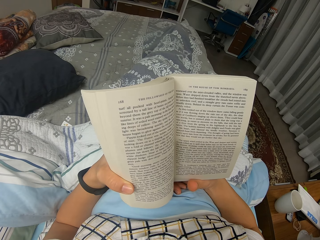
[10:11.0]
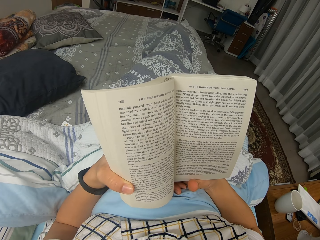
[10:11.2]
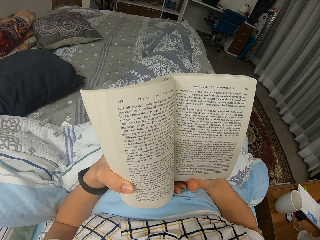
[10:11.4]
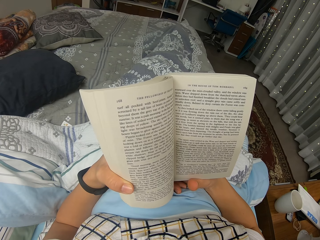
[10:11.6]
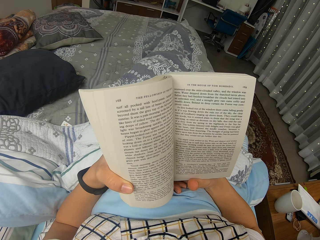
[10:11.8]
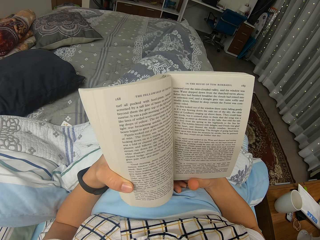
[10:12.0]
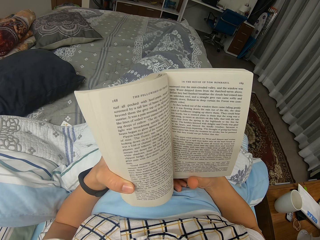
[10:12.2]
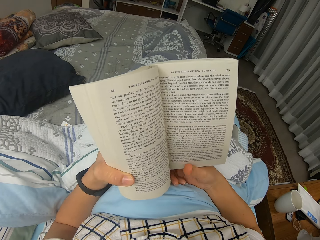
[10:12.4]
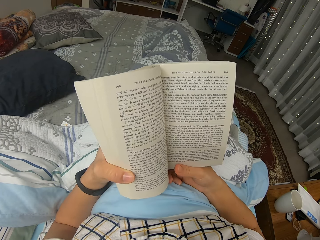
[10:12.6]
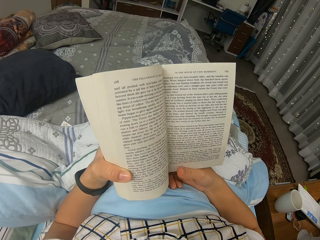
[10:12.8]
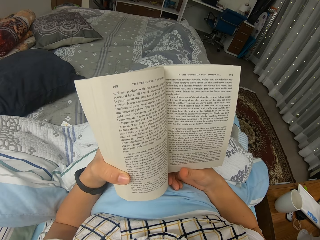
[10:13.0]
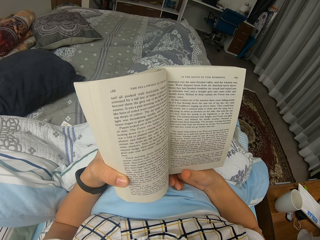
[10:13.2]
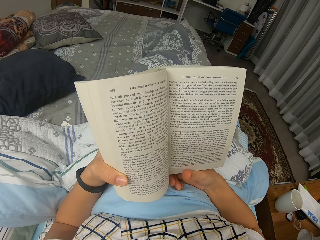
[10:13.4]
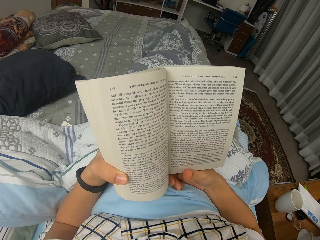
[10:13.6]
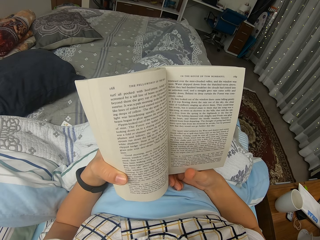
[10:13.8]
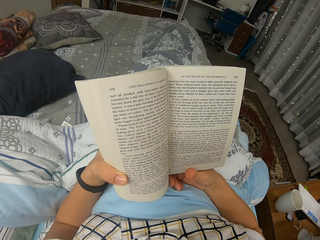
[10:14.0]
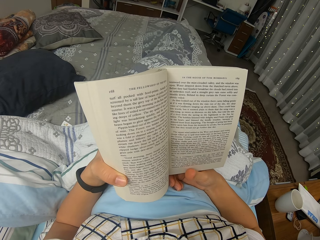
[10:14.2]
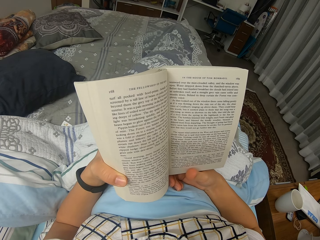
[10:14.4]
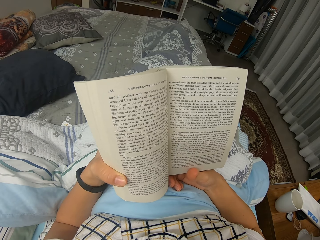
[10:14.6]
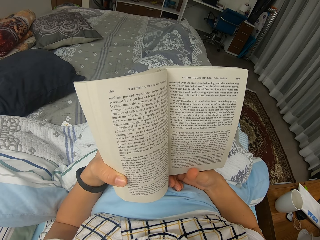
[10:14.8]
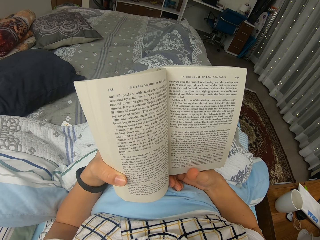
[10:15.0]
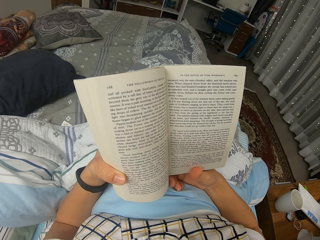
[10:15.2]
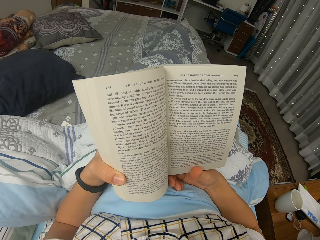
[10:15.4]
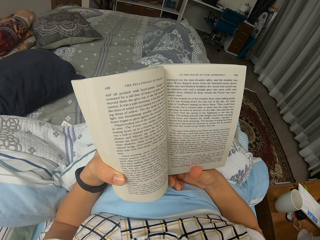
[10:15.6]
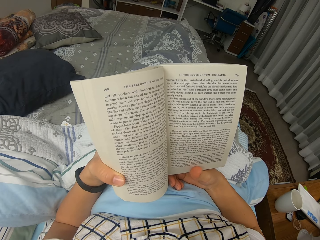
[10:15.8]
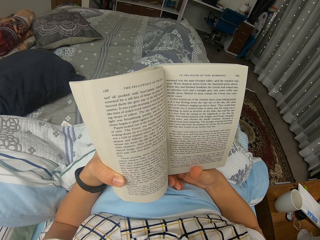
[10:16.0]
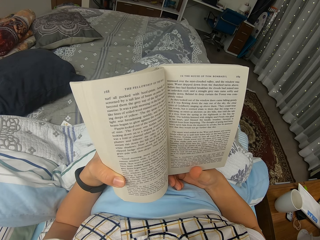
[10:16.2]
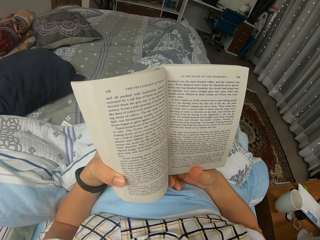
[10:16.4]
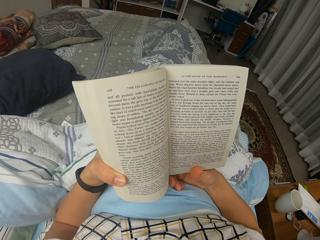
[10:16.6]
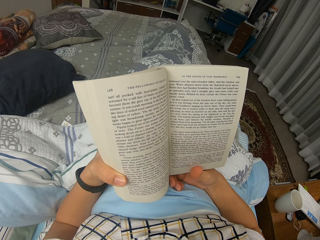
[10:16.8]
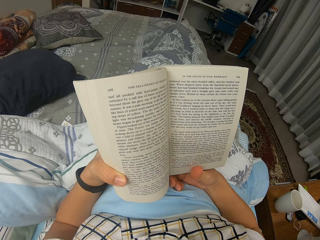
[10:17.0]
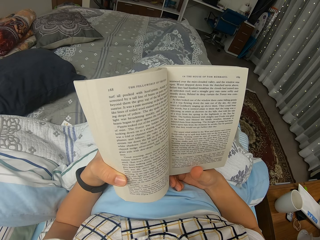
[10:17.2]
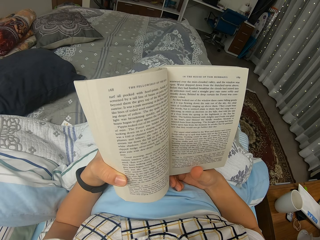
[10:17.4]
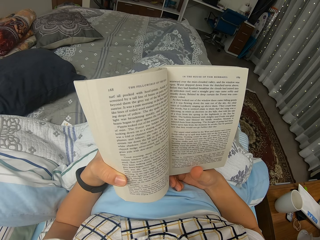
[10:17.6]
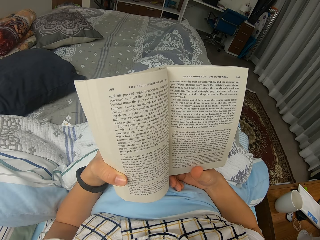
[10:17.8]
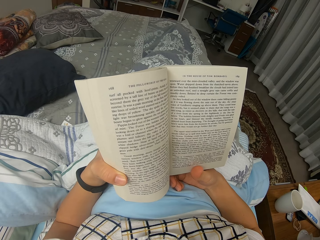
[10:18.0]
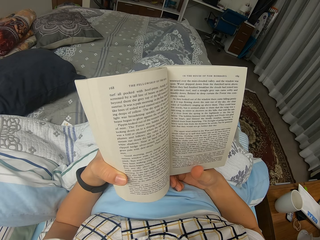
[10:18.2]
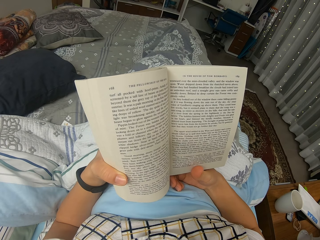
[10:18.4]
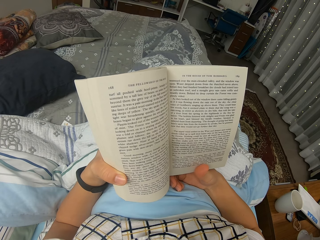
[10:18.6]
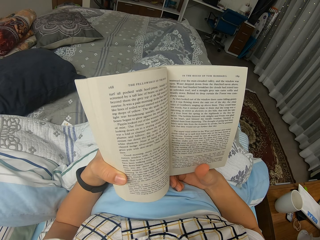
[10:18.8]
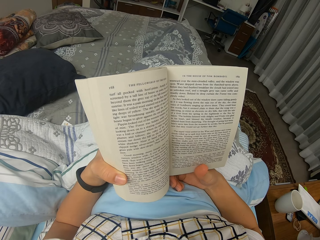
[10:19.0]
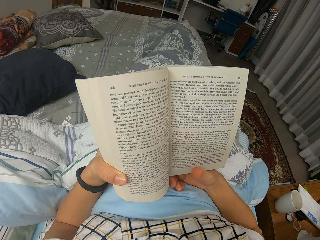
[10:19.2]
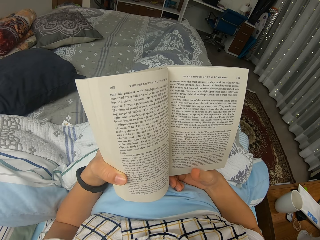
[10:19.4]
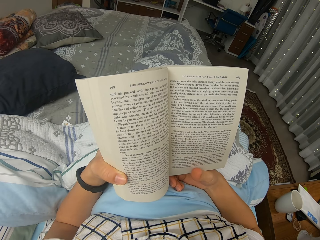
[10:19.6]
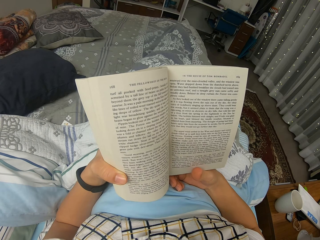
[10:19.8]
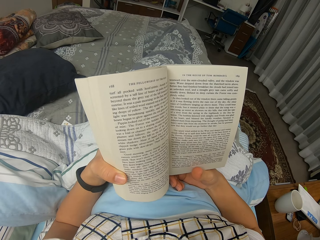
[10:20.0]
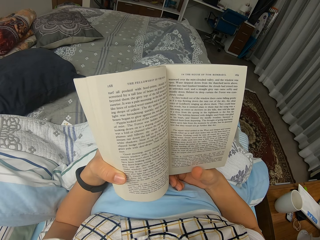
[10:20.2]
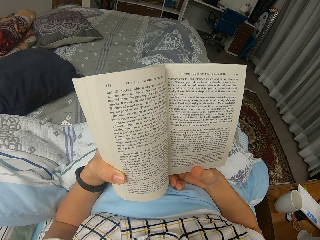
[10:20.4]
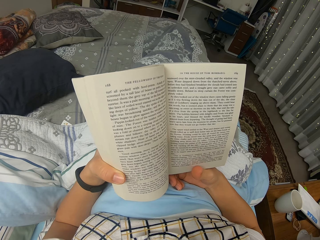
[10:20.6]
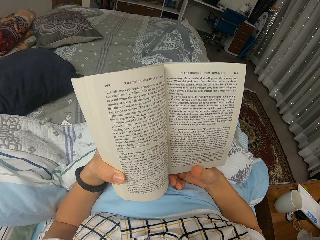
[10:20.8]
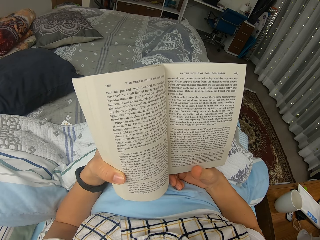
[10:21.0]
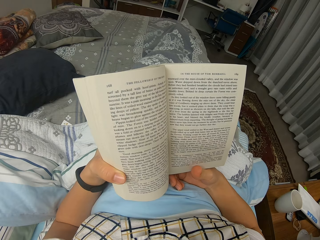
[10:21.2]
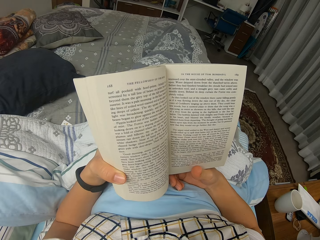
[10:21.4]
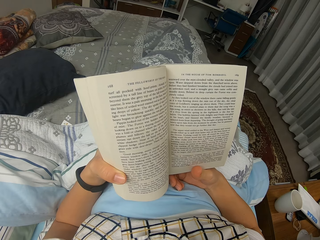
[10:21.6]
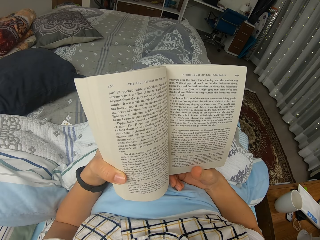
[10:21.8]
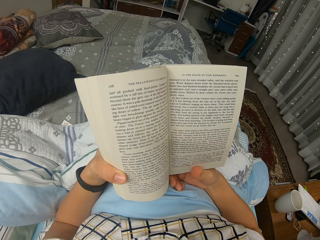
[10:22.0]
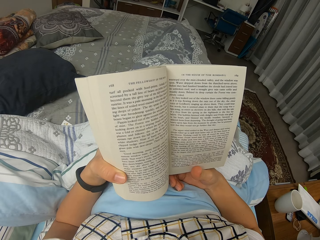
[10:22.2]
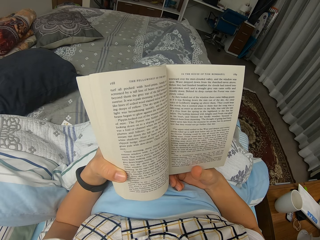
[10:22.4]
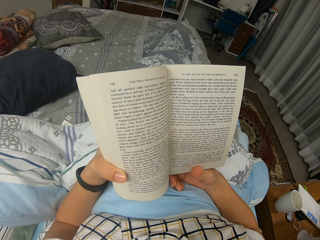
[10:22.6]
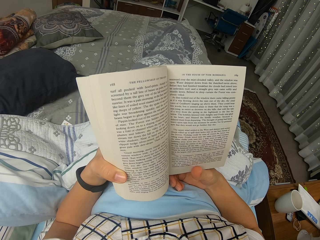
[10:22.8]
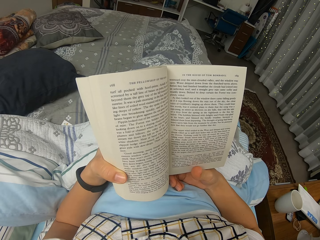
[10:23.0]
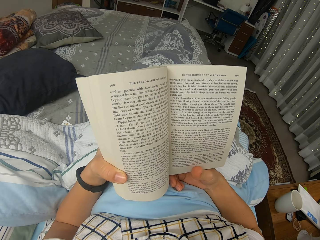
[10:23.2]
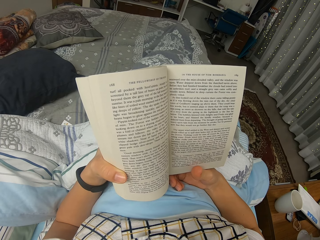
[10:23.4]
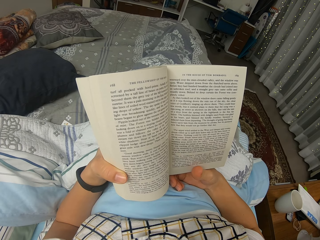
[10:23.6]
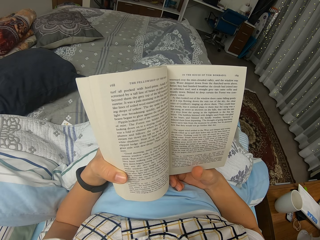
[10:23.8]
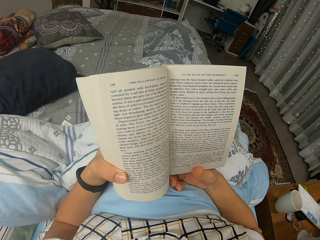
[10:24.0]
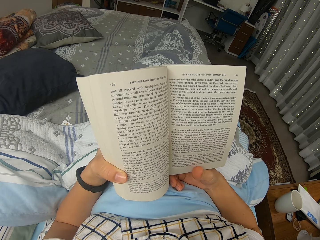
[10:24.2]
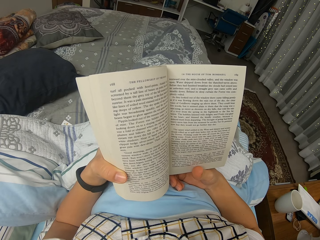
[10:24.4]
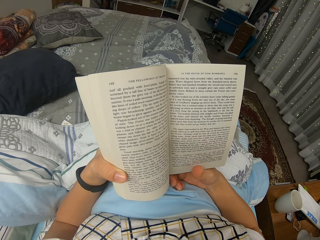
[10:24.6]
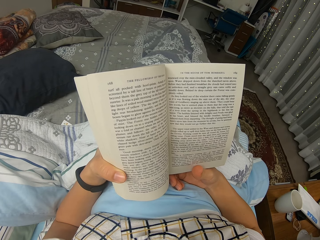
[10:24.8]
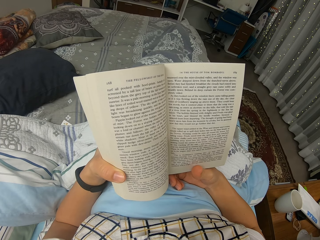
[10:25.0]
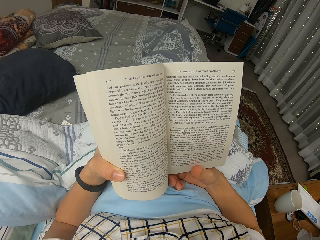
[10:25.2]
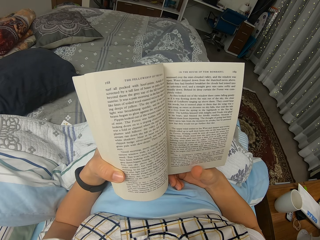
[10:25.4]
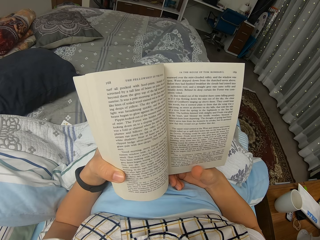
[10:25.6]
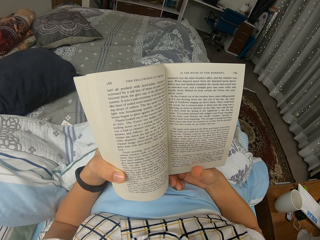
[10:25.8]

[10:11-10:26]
The camera wearer moves the novel a little. They read through the novel. They read through the novel again. They move their right thumb a little. They read through the novel.

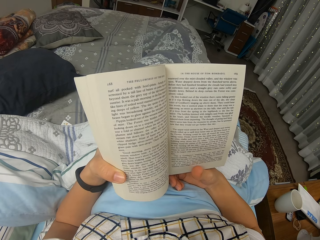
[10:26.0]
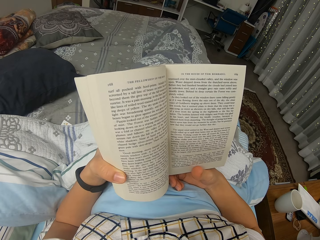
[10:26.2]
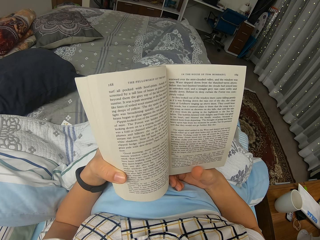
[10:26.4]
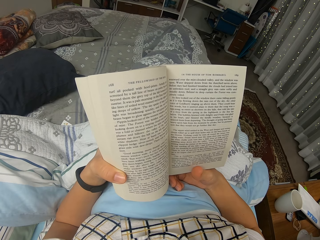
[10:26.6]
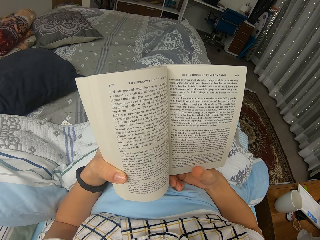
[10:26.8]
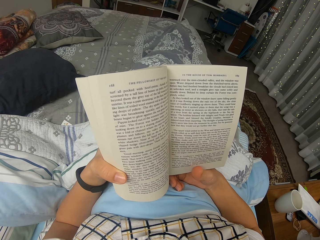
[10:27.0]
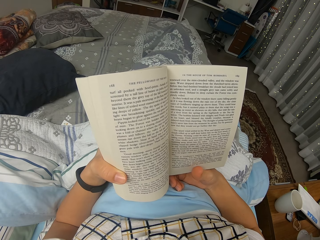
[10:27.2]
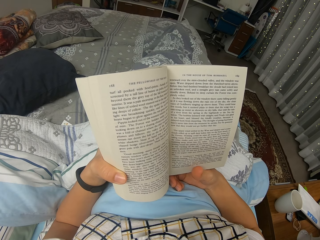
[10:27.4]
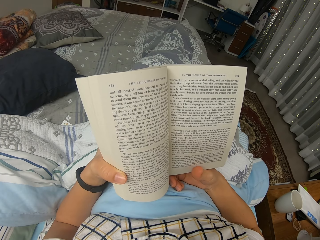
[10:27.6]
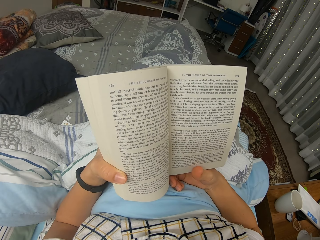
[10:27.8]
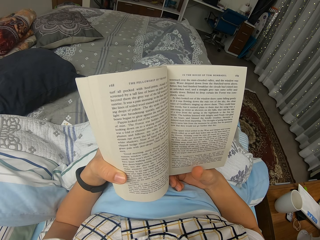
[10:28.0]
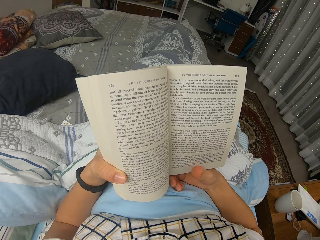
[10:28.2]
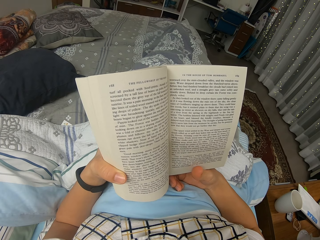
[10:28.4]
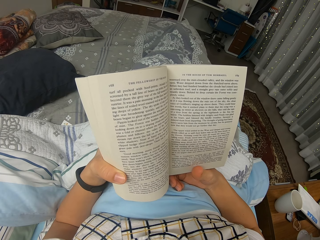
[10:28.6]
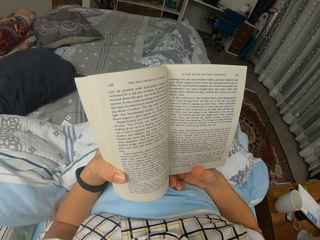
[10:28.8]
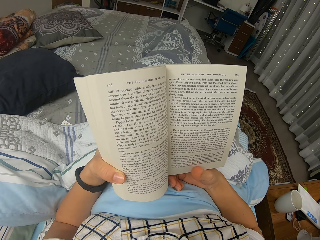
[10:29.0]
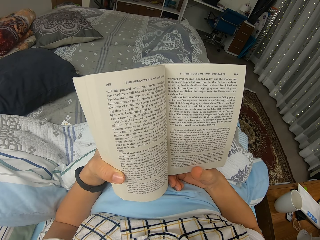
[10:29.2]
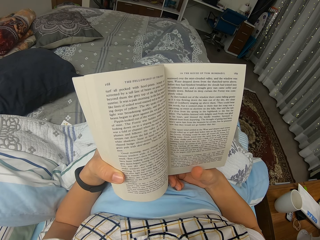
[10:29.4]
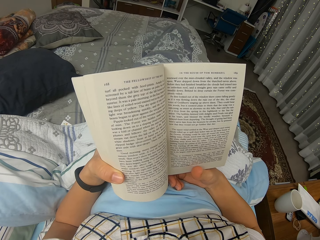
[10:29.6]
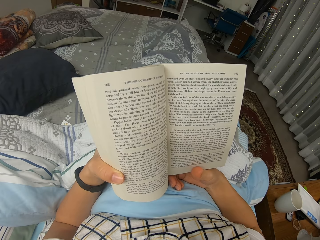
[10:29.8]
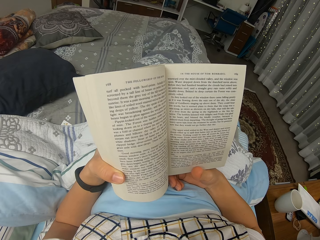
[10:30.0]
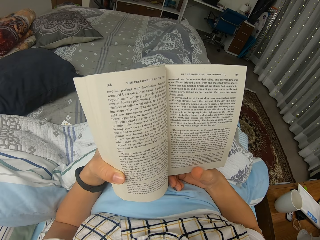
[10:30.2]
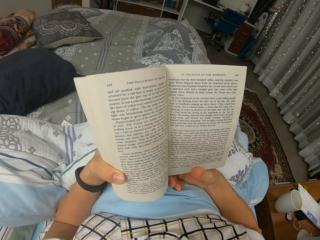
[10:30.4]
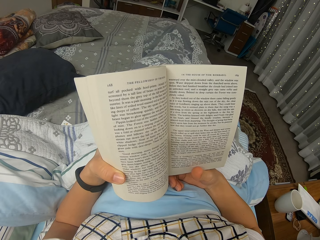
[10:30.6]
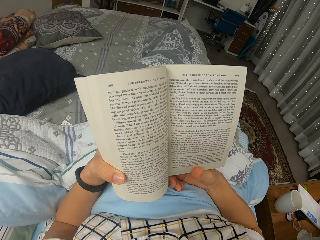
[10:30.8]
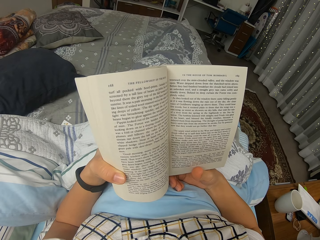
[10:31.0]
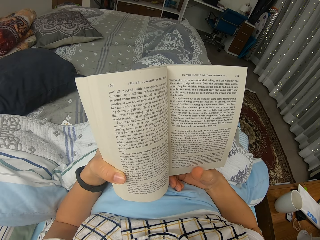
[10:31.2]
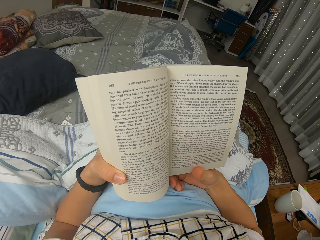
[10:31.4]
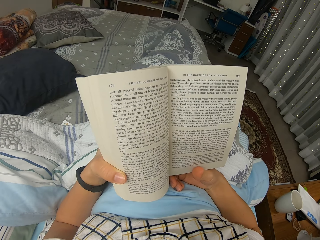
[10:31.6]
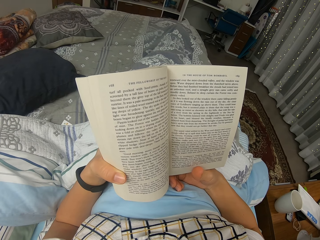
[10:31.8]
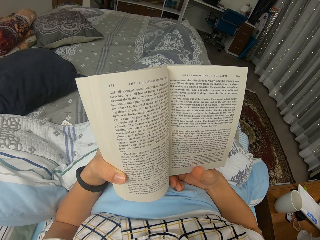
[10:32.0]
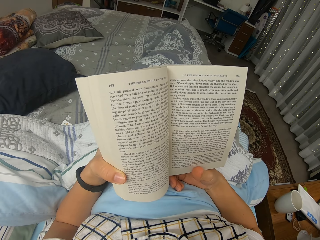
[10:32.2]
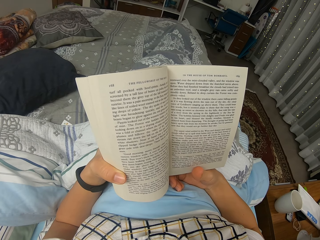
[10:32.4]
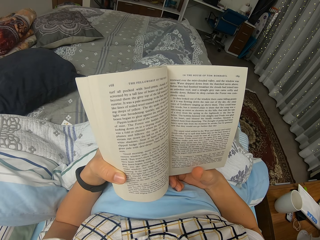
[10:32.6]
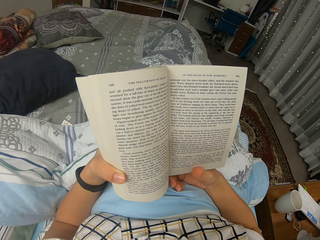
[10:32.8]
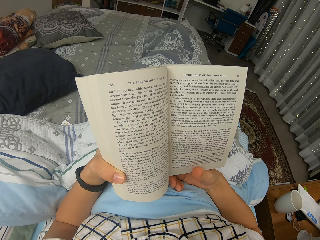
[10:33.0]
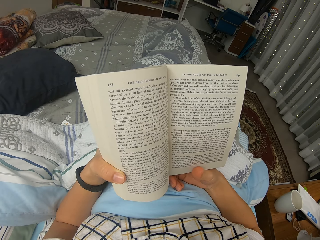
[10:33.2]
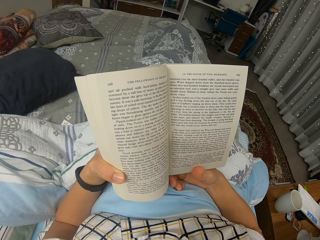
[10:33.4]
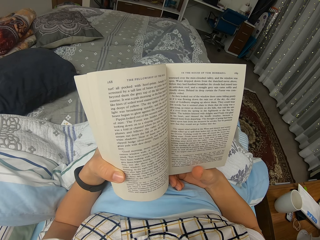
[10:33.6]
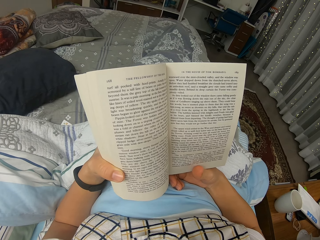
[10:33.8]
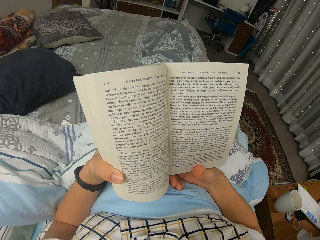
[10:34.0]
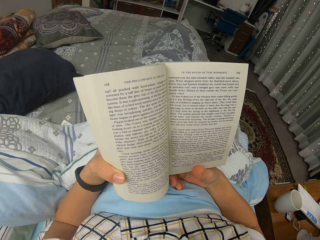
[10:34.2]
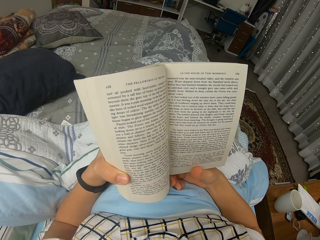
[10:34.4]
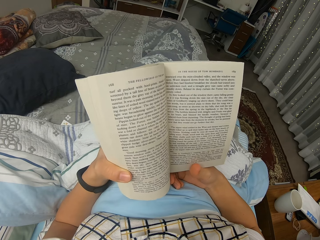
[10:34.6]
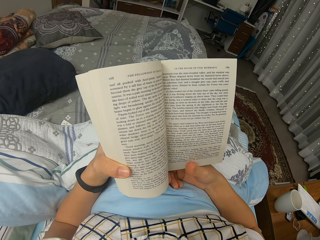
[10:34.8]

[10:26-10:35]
The camera wearer reads through the novel. They move the position of the novel a little.
